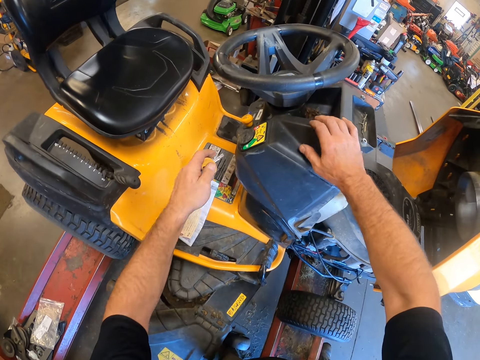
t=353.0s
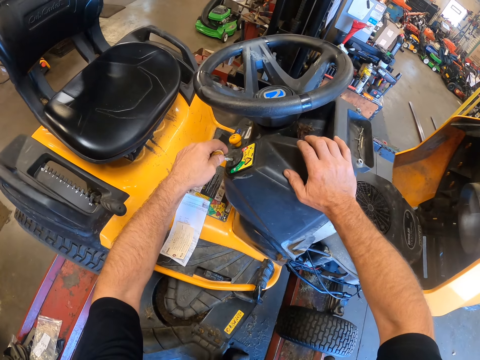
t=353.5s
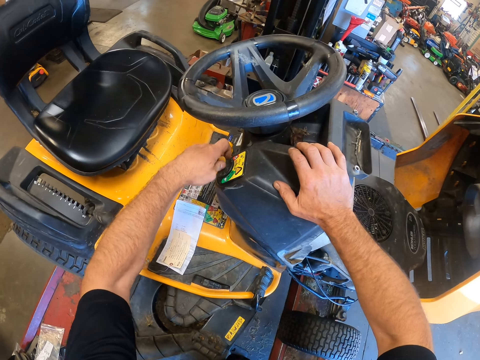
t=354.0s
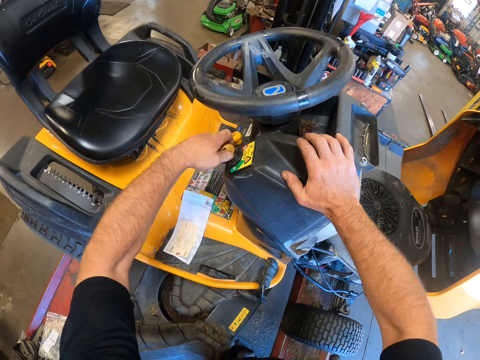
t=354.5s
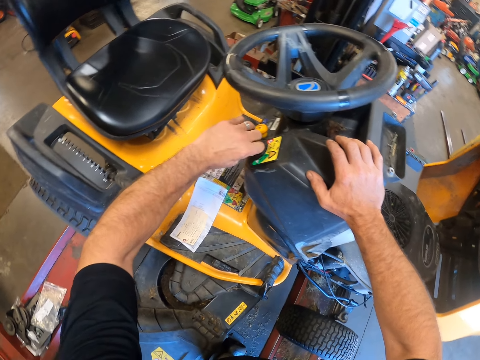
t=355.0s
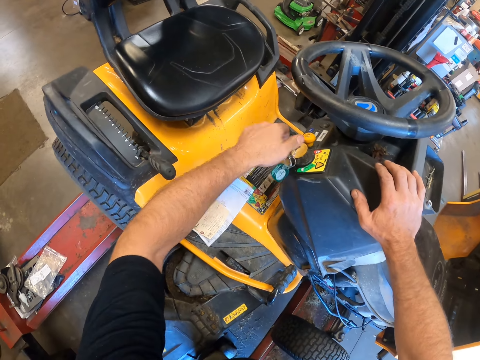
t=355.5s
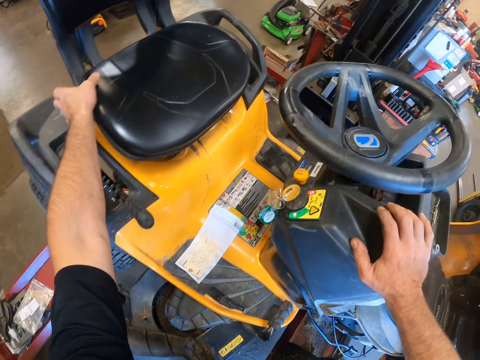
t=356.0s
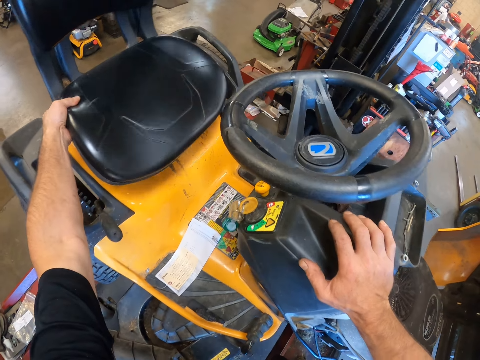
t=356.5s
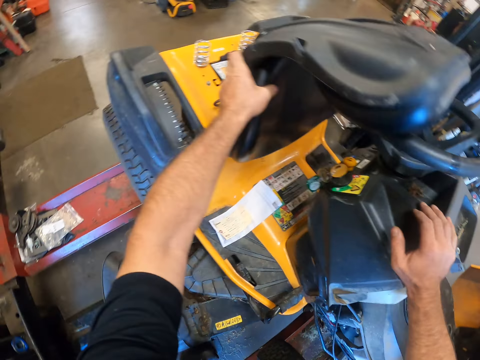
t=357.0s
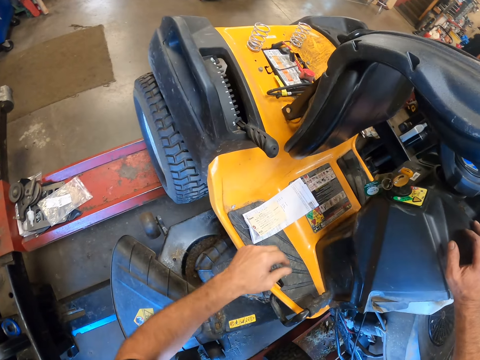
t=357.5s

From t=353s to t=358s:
The camera wearer inserts one of the keys into the keyhole of the lawn mower with his left hand. He bends the seat of the lawn mower with his left hand.

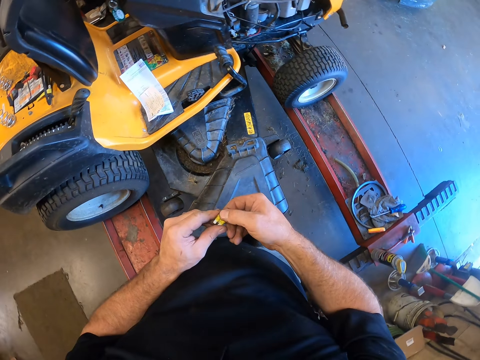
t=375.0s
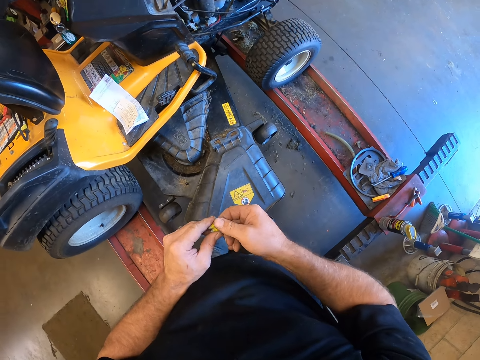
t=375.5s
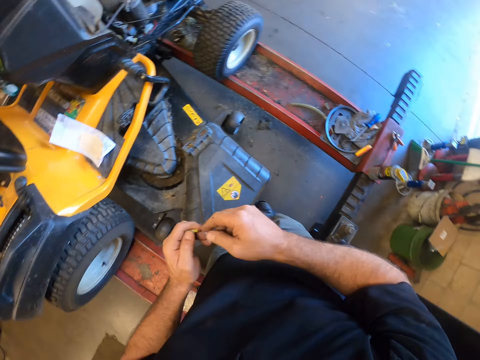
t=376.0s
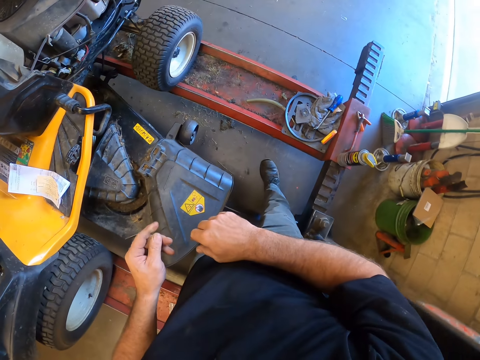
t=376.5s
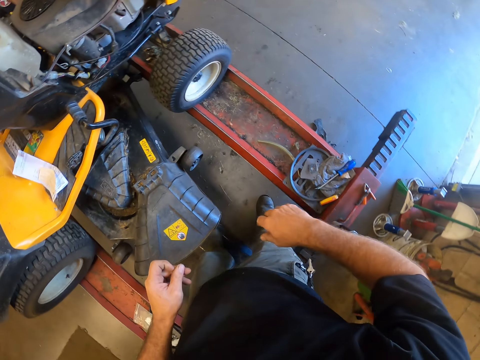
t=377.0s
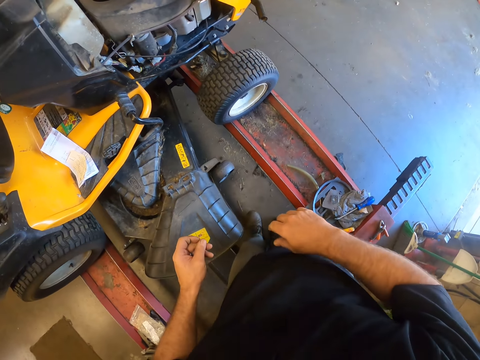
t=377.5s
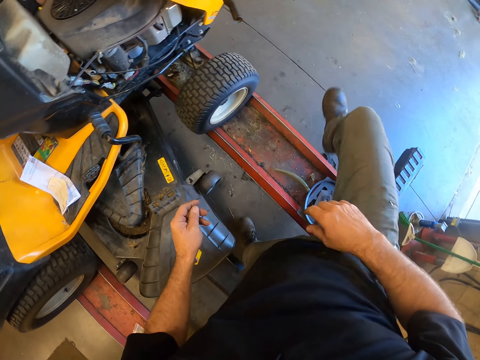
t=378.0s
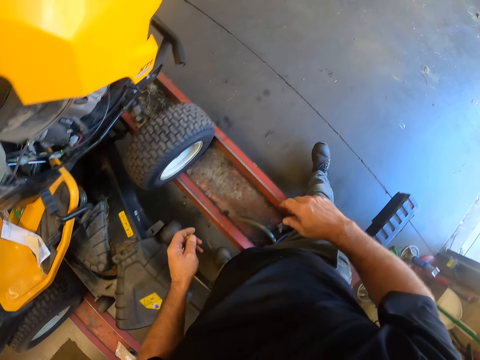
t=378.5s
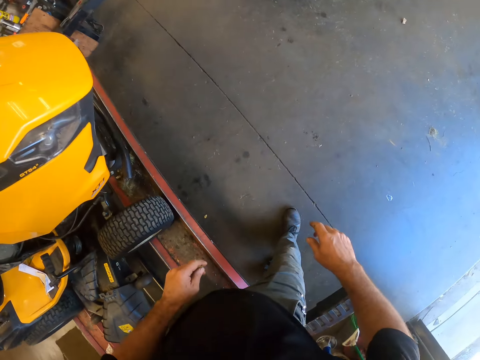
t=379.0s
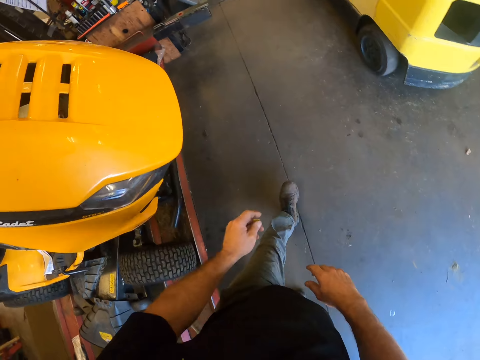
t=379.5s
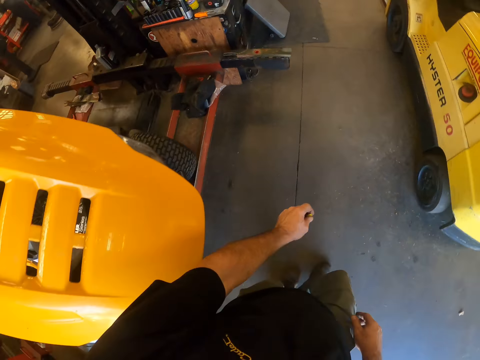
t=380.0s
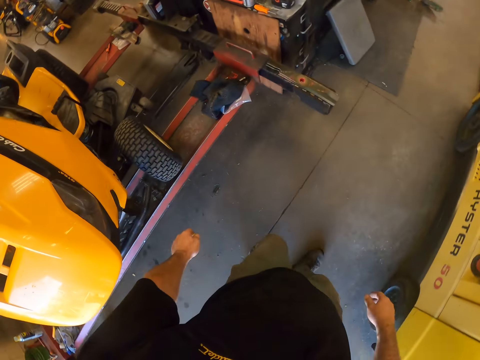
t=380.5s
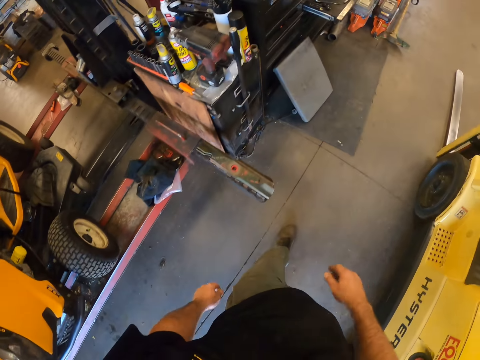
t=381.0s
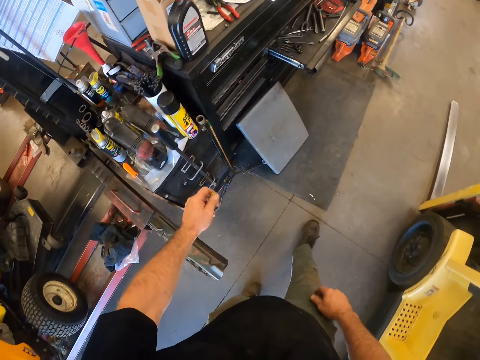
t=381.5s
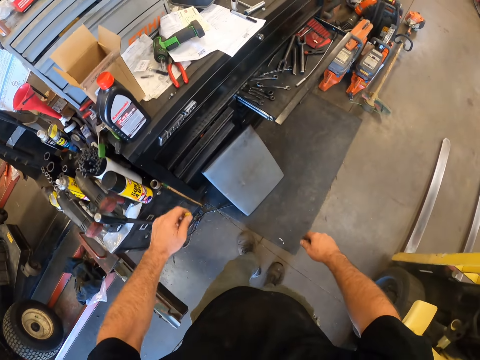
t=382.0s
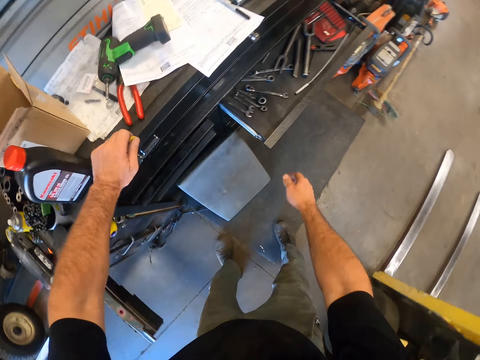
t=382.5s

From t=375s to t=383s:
The camera wearer passes the fuse from his right hand to his left hand. He takes the yellow pins.

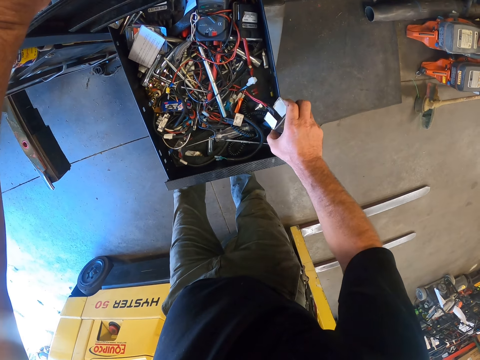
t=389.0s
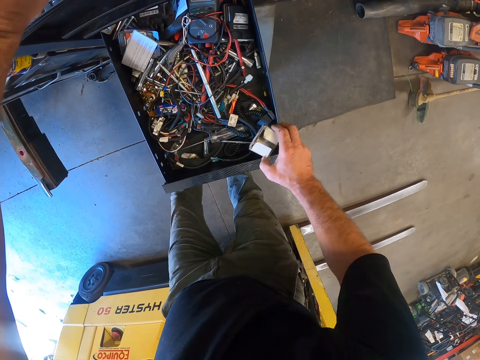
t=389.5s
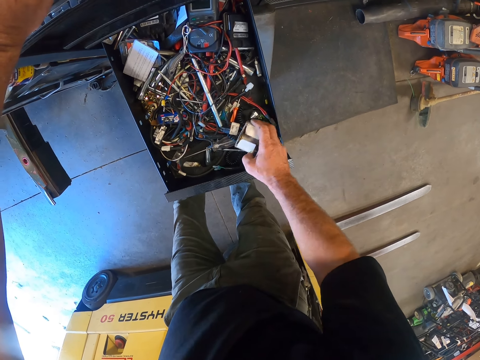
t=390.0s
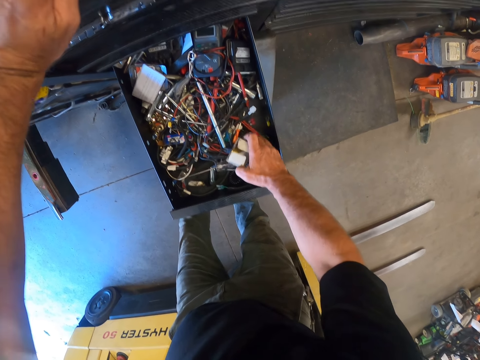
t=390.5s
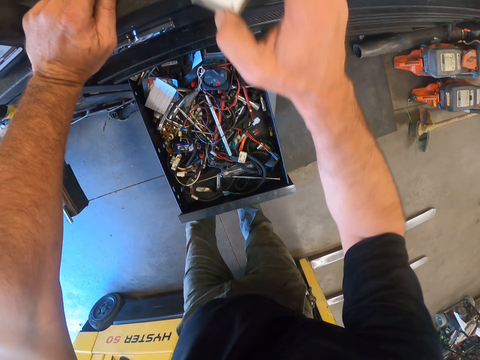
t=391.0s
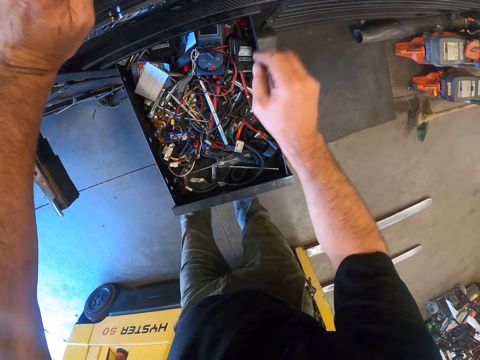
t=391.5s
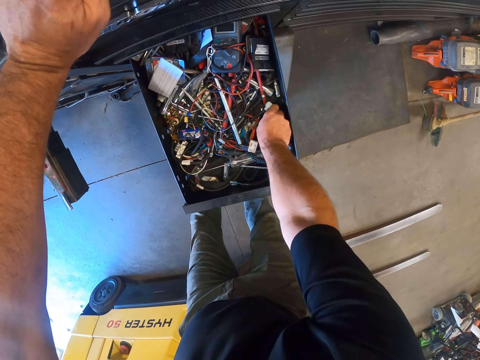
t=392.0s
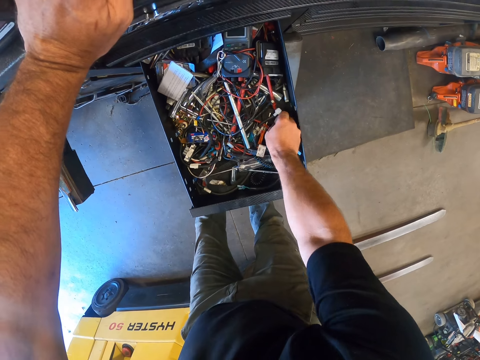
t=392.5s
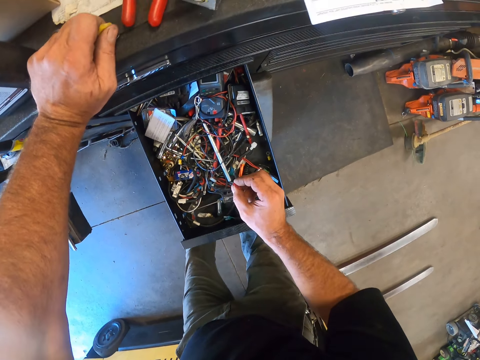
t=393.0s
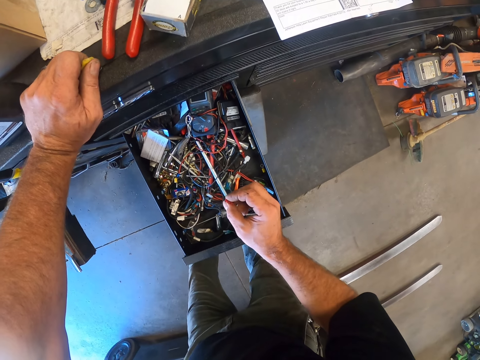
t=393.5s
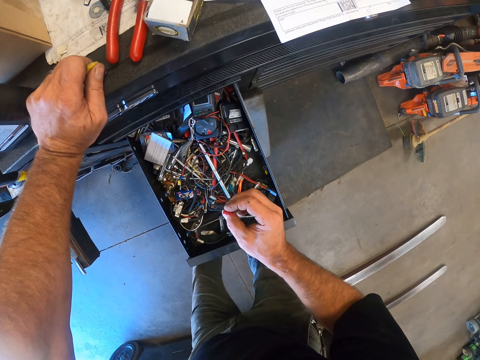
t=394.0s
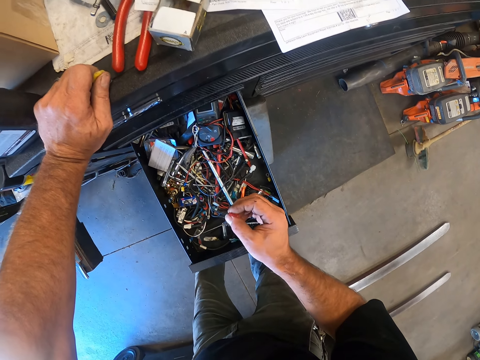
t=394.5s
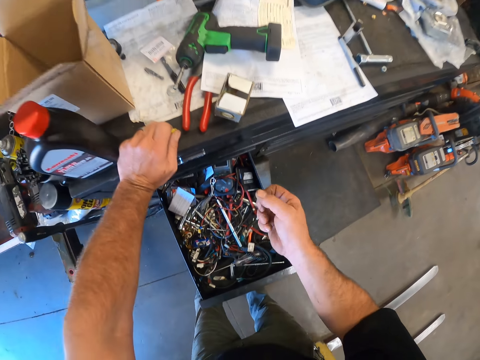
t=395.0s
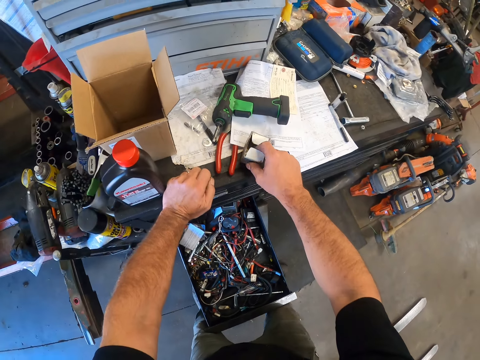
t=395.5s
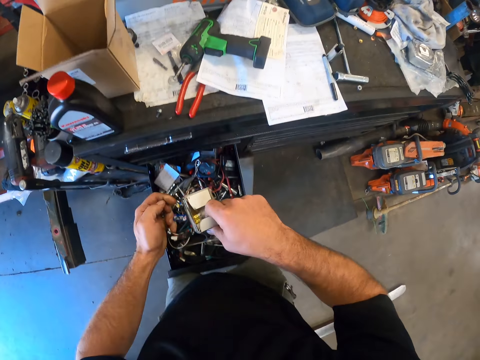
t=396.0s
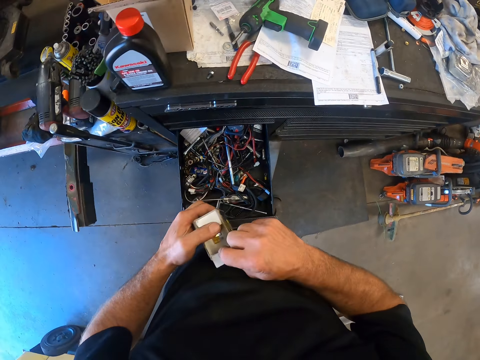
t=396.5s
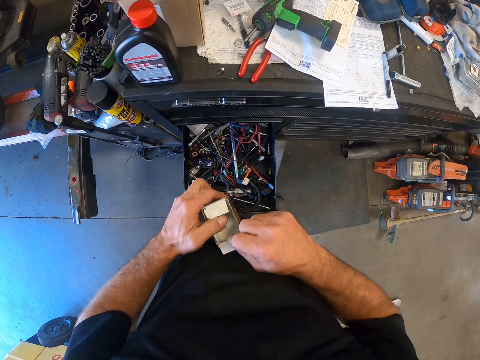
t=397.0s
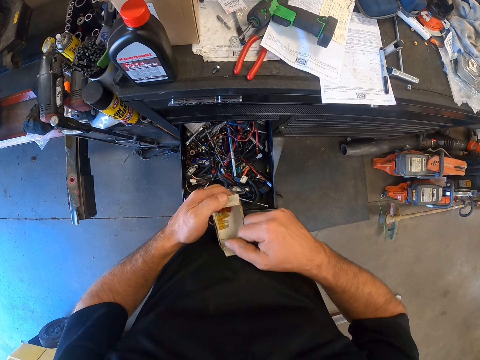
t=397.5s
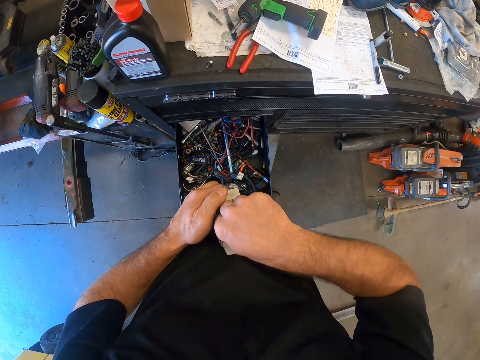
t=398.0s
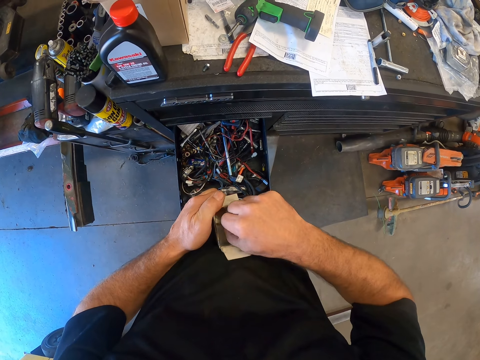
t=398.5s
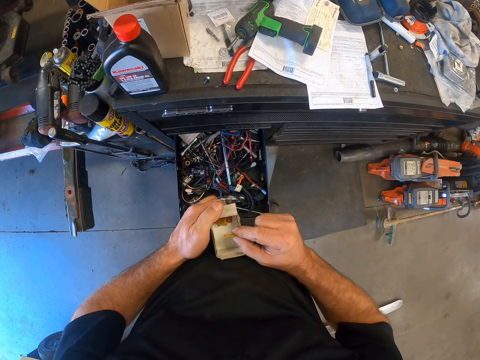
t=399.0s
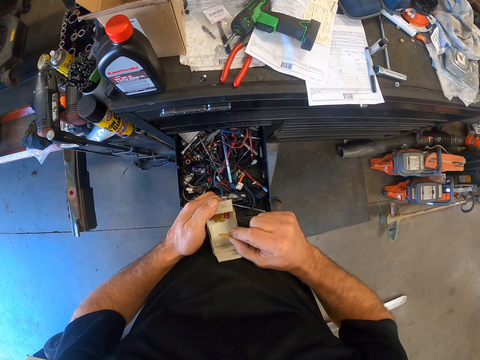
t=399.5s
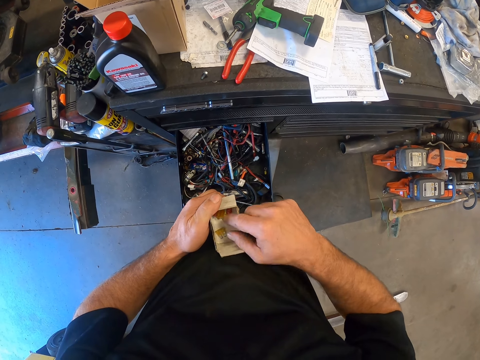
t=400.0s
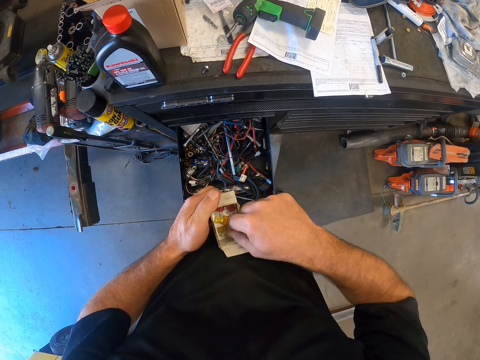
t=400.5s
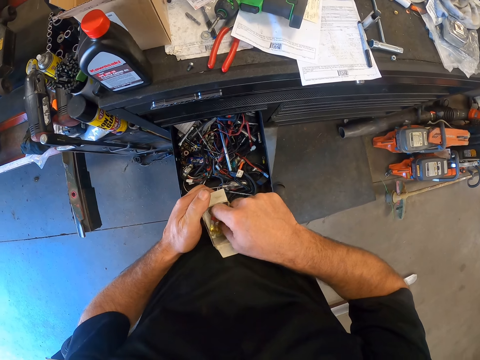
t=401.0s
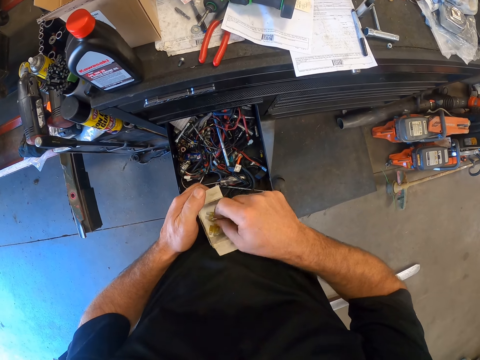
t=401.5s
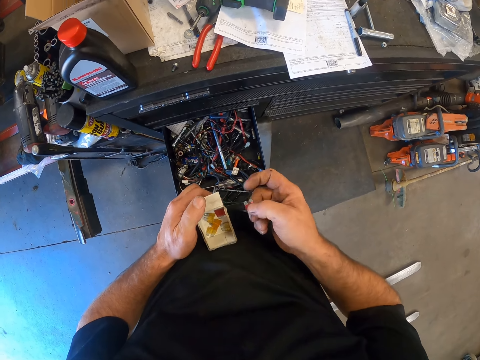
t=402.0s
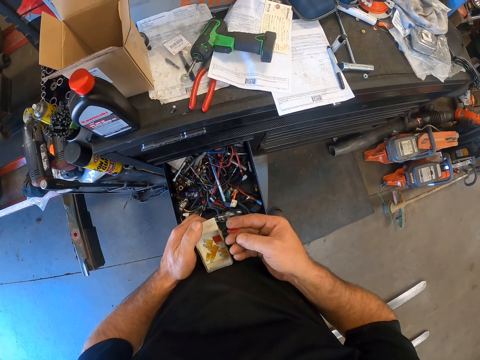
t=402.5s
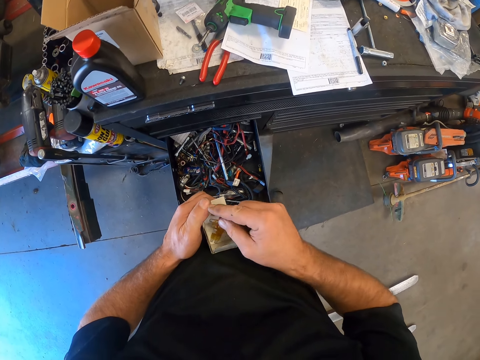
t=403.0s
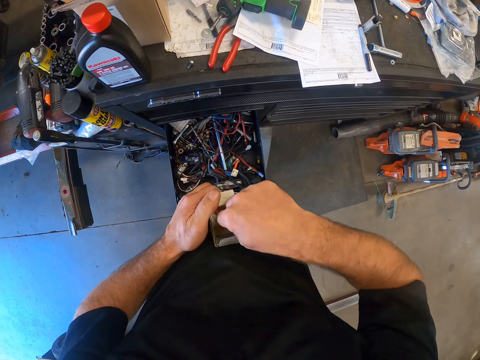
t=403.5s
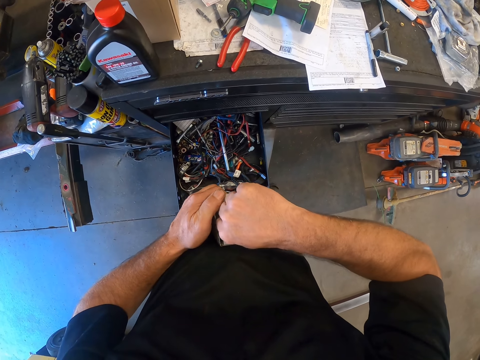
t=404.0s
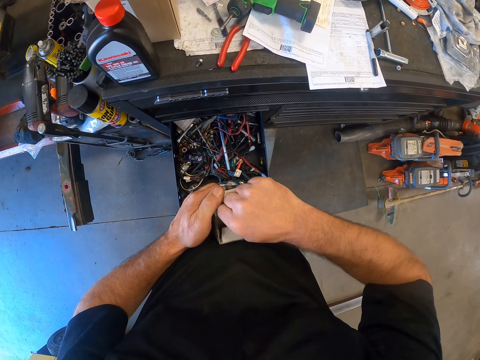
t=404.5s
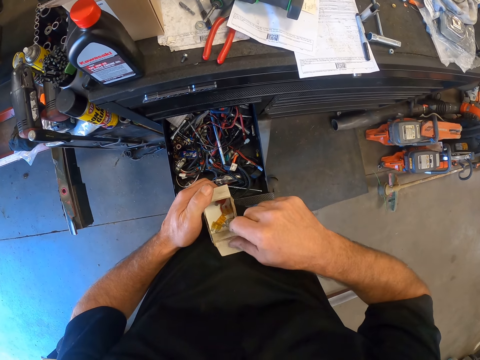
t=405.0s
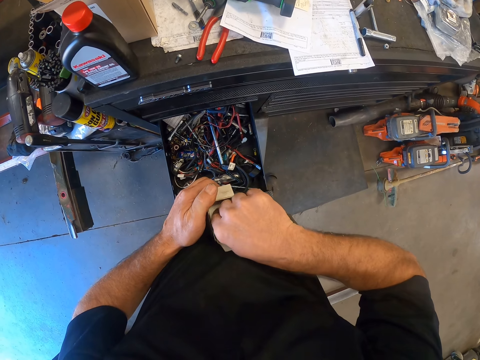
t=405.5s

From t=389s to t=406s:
The camera wearer picks a small box or pack. He drops the pack on the table with his right hand. He picks another fuse or pin from the drawer with his right hand. He picks the pack from the table with his right hand, opens the pack with his hands, picks pins from the box, and searches the pack for a fuse with his right hand.
